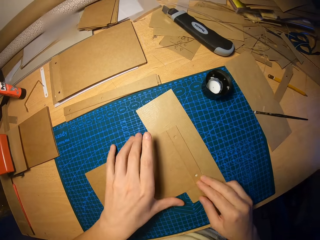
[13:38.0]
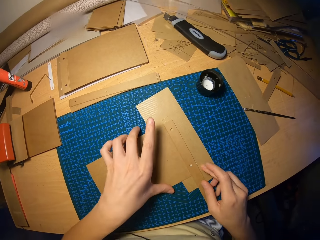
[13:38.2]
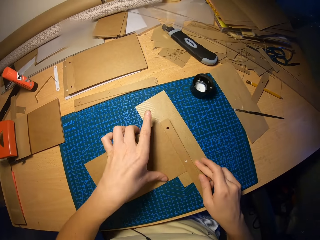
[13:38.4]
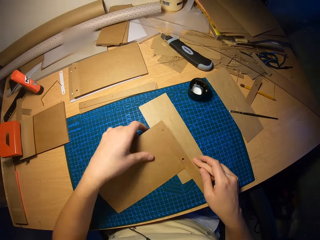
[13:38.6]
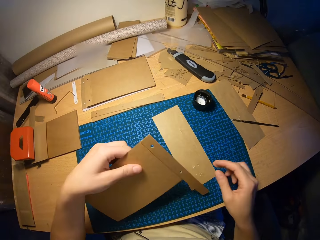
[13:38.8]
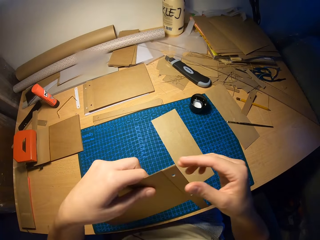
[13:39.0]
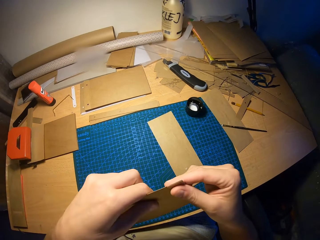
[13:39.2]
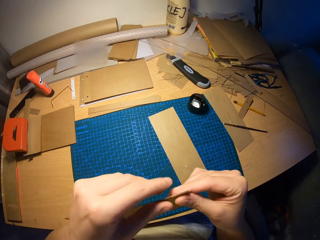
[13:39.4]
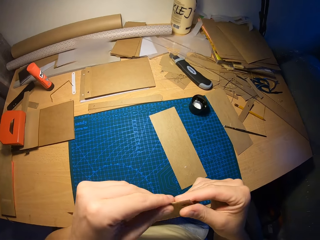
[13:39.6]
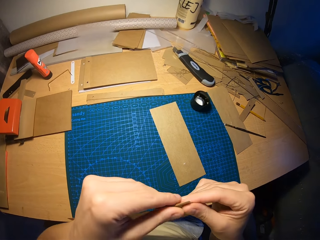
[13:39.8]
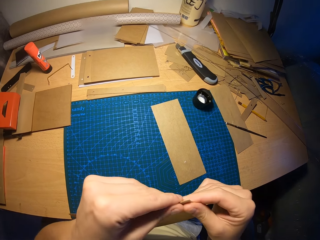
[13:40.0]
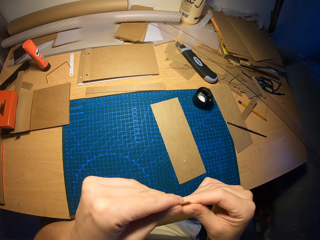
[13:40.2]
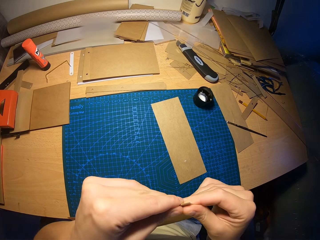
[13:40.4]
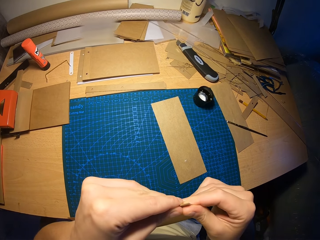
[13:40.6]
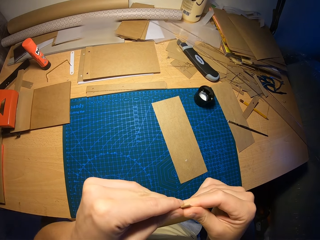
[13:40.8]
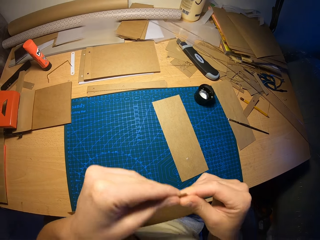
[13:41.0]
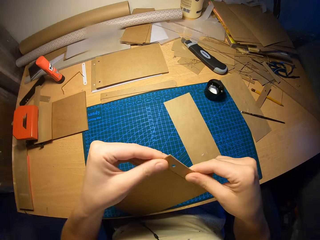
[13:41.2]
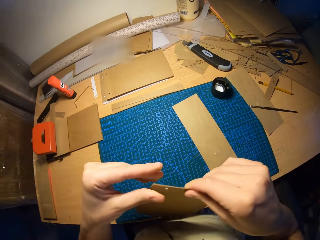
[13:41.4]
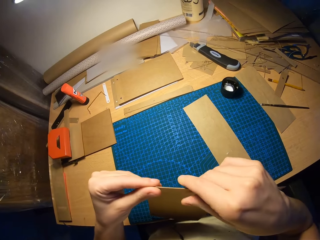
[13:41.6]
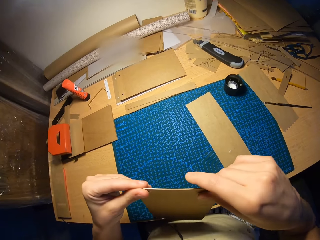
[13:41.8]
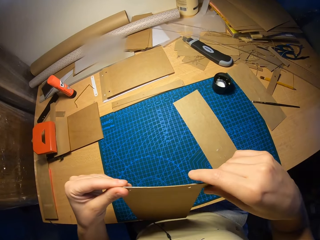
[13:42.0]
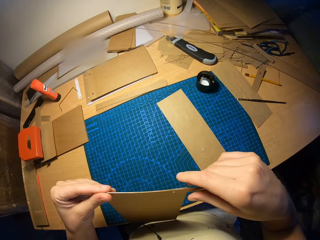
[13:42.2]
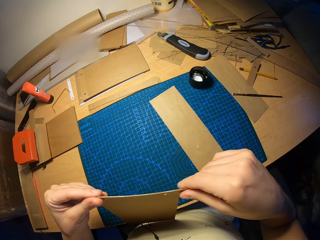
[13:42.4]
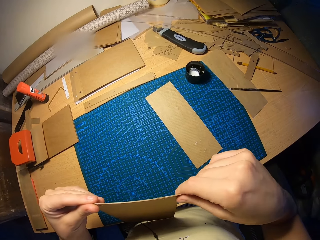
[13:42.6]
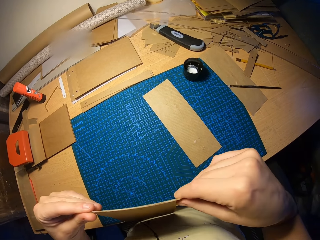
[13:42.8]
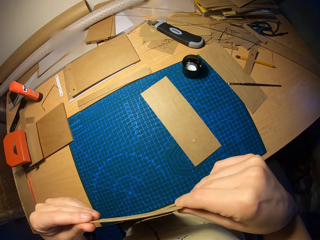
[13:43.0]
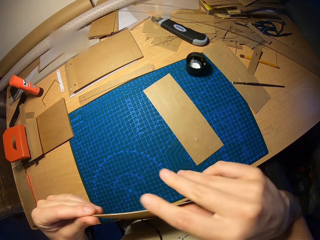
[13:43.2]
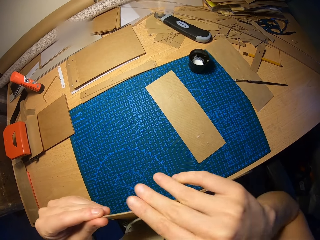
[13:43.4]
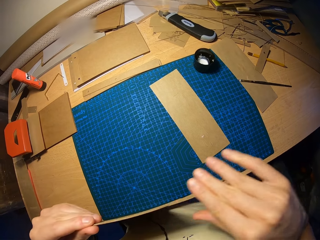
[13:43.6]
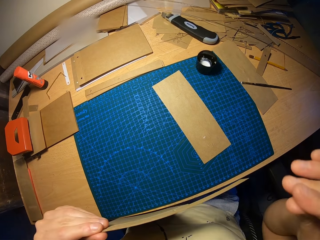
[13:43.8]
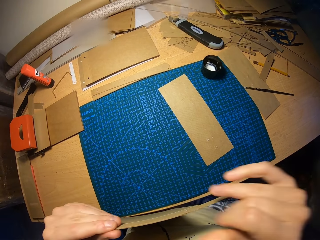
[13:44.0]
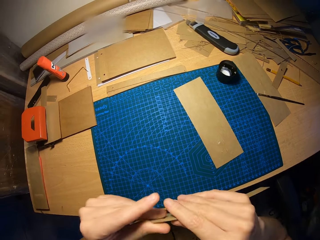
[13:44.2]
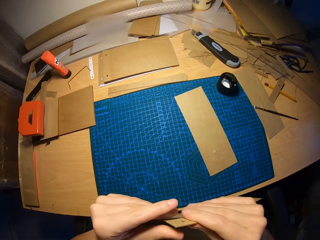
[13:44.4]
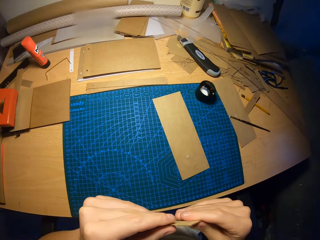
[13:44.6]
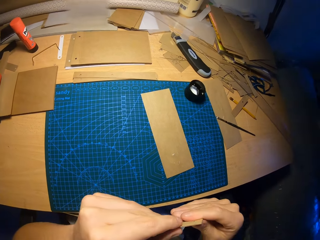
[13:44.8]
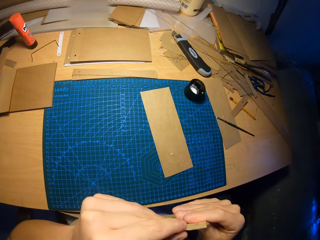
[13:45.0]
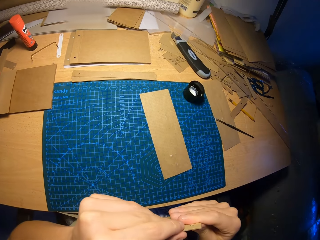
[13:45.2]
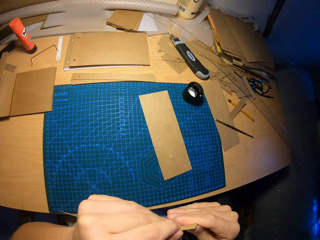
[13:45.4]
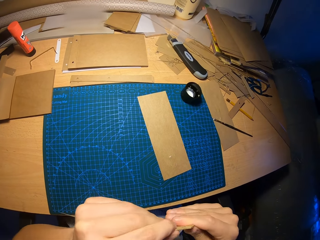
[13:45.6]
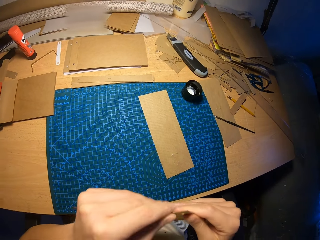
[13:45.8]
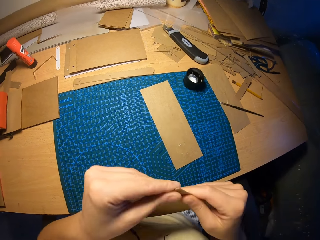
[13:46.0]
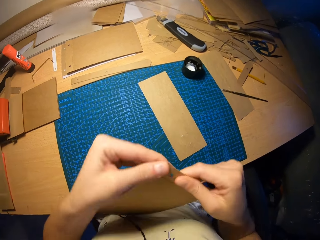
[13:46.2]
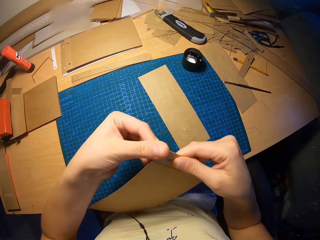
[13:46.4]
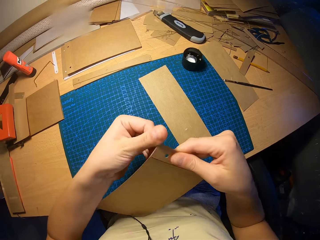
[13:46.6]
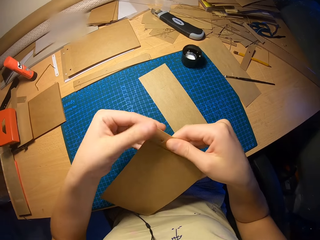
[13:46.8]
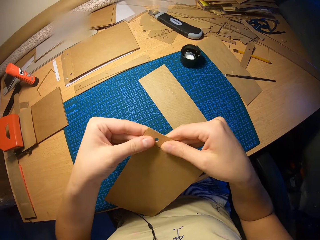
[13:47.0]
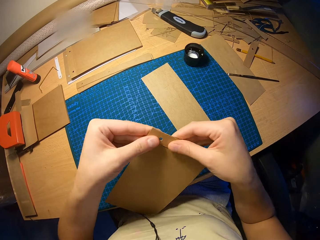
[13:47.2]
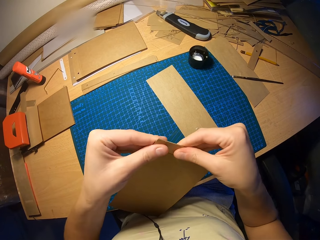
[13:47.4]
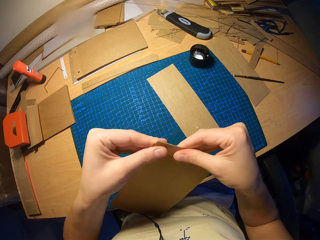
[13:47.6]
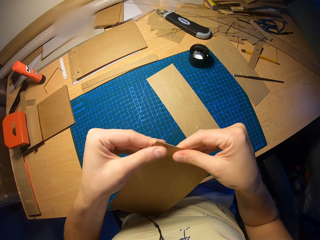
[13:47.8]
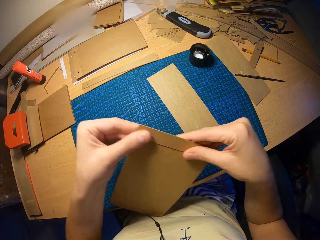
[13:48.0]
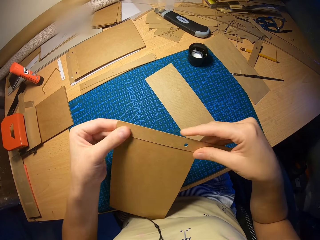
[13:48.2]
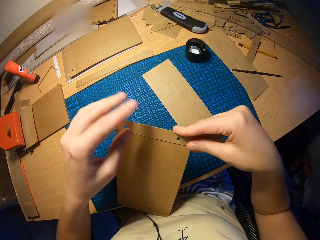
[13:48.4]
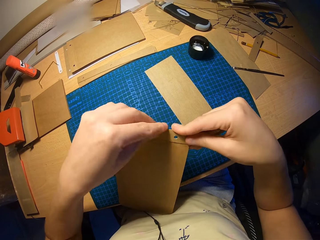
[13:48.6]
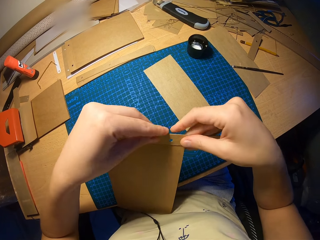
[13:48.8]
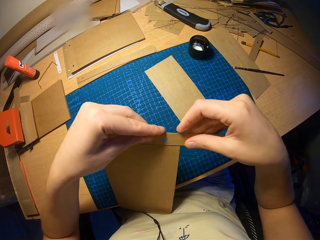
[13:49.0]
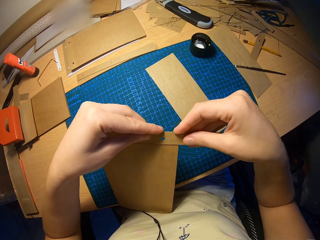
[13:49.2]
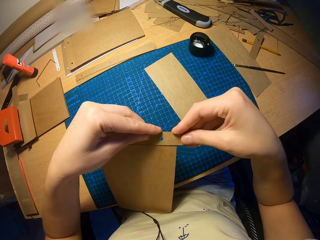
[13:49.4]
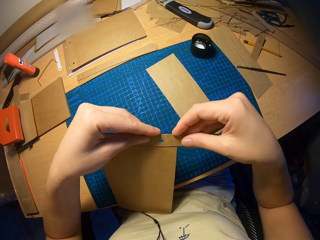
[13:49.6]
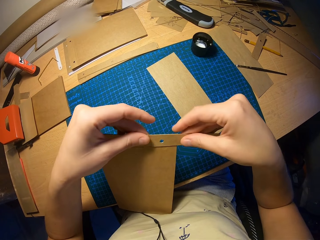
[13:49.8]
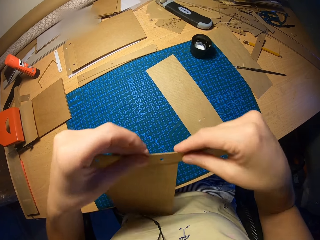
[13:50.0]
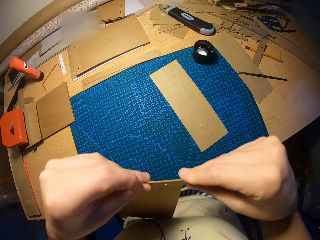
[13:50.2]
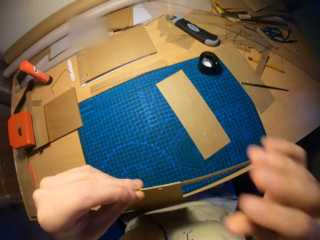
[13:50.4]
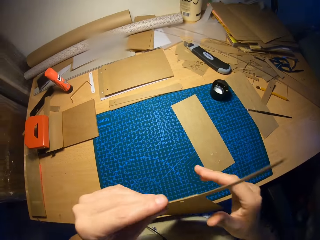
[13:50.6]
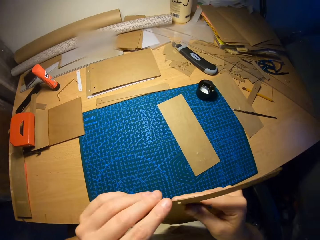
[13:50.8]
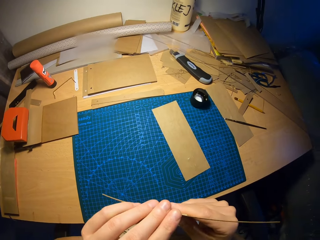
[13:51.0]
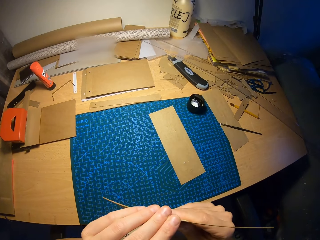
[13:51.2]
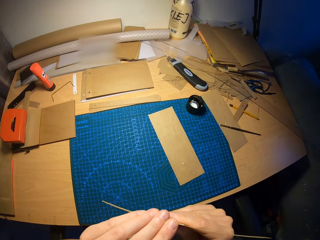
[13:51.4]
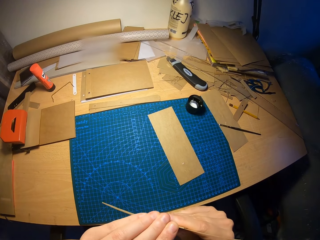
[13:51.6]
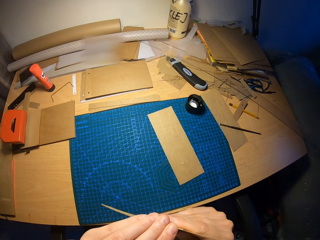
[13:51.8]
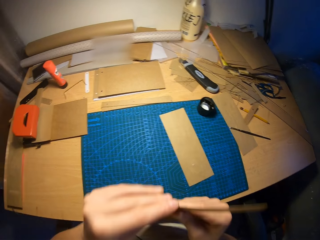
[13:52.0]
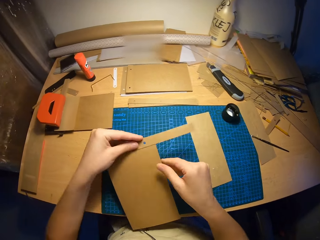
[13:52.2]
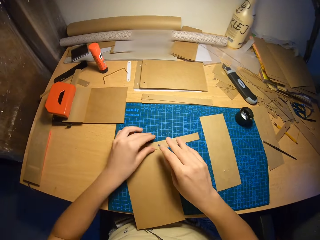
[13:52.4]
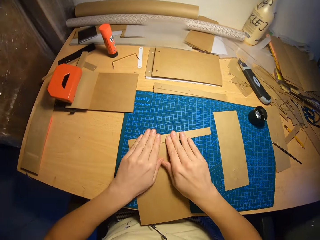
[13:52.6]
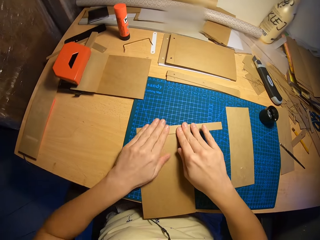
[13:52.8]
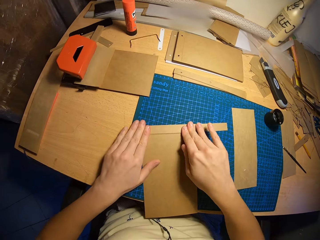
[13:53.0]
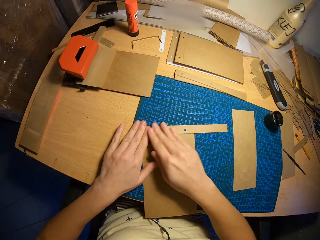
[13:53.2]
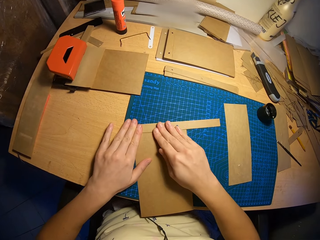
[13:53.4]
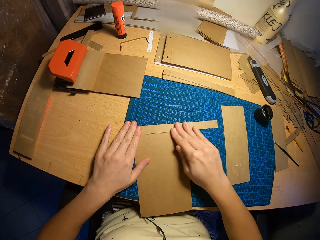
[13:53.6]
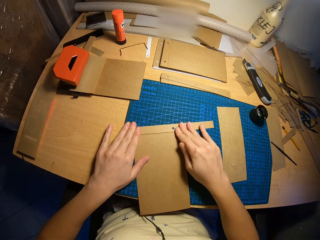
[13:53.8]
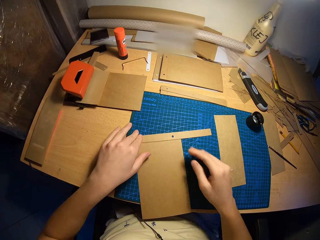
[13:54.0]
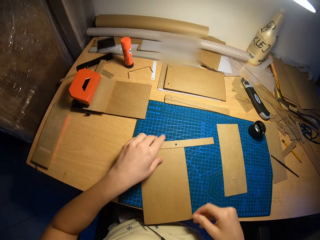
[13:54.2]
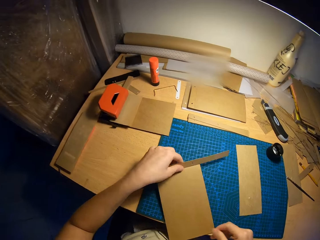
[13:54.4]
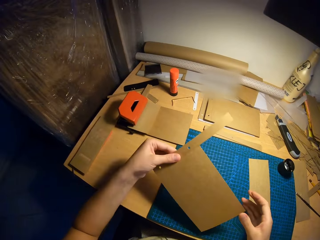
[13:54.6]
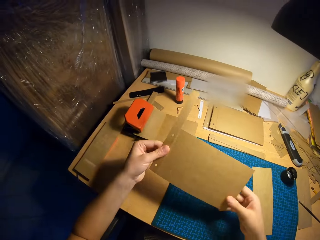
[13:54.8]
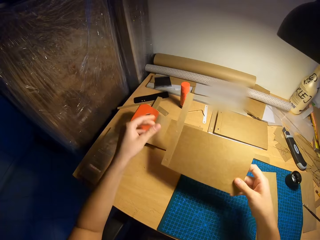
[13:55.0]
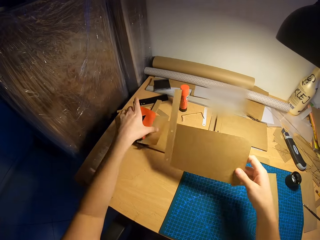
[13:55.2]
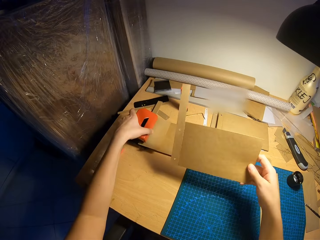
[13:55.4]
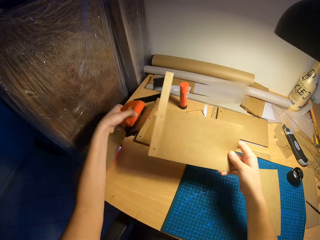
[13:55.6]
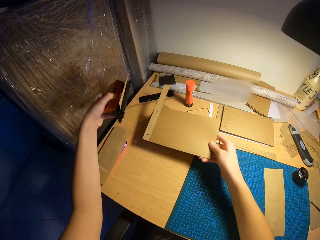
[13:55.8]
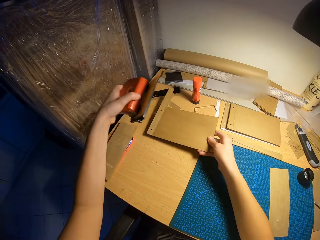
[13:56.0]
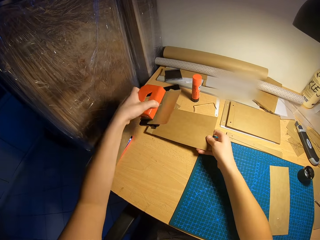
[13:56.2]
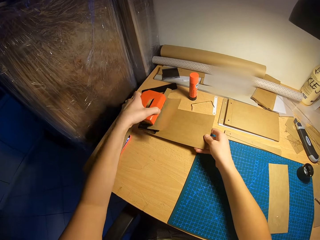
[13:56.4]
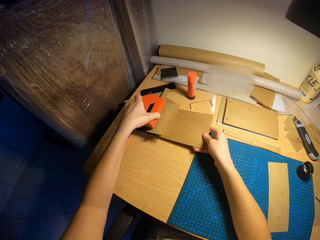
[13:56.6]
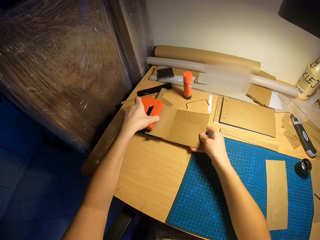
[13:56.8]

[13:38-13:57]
The camera wearer lifts the attached craft papers from the table with both hands. He touches over the paper edges, aligns the edges of the attached craft papers with both hands, and aligns the edge of the attached craft papers with both hands. He places the attached craft papers on the table with his left hand. He presses on the attached craft papers on the table with both hands. He lifts the attached craft papers from the table with his left hand. He lifts a perforator or stapler on the table with his left hand. He places the attached craft papers on a craft paper on the table with his right hand. He puts the stapler on the paper.
